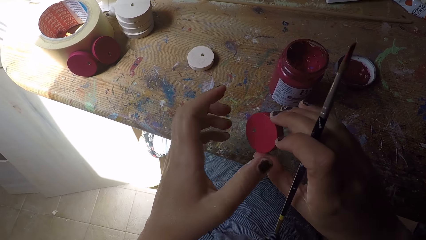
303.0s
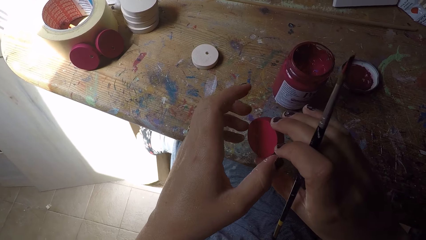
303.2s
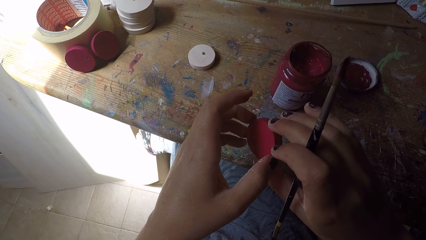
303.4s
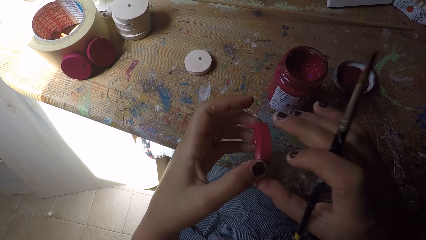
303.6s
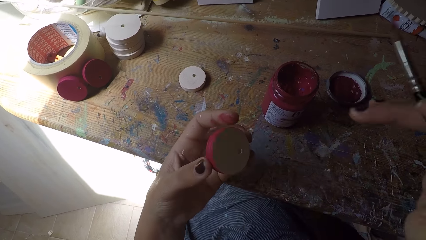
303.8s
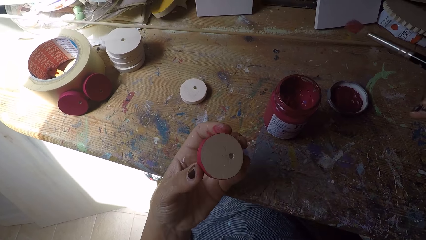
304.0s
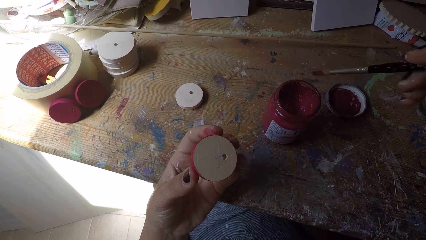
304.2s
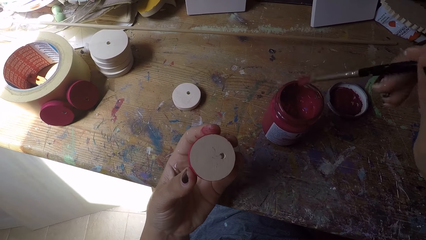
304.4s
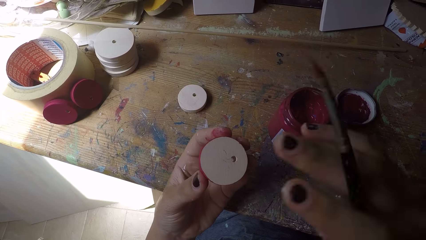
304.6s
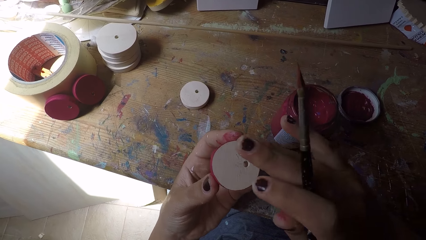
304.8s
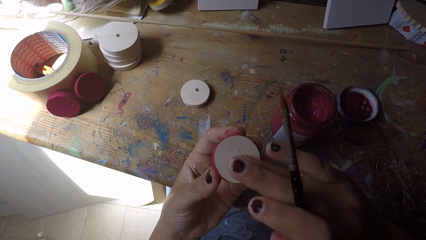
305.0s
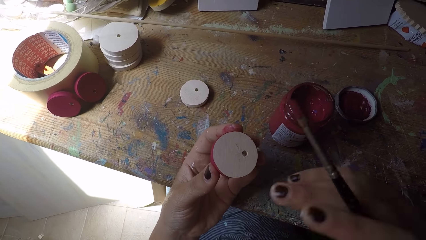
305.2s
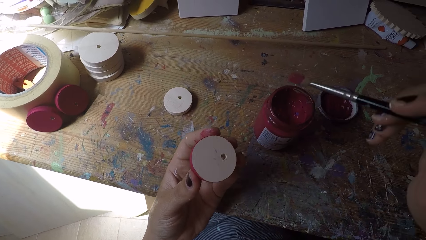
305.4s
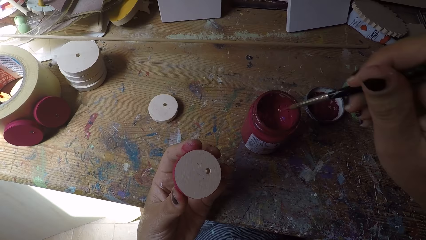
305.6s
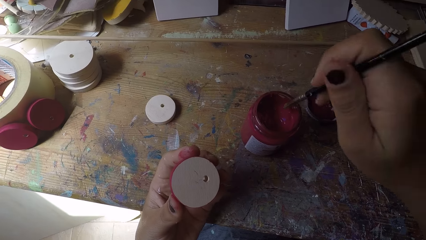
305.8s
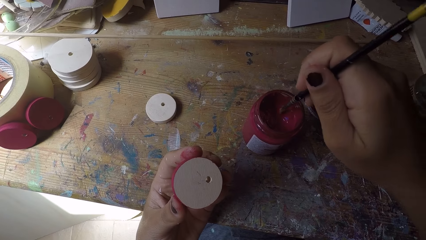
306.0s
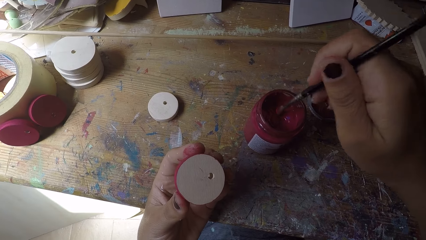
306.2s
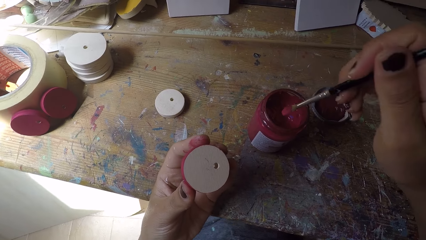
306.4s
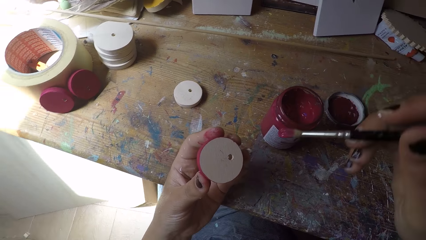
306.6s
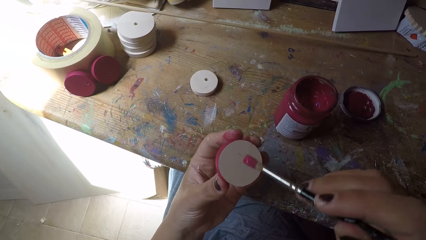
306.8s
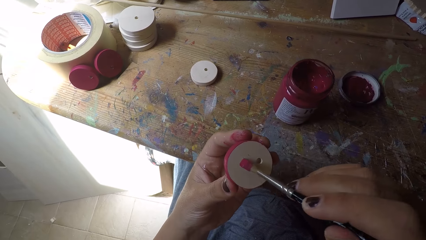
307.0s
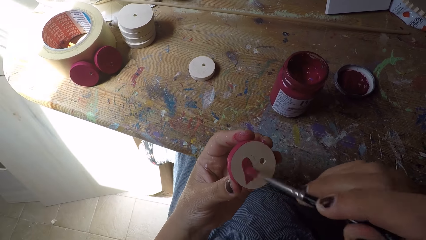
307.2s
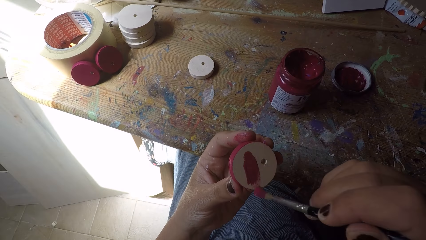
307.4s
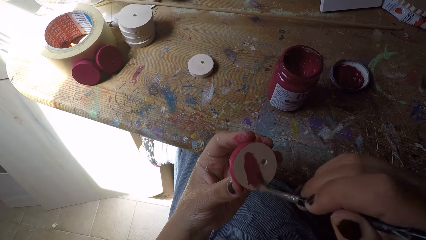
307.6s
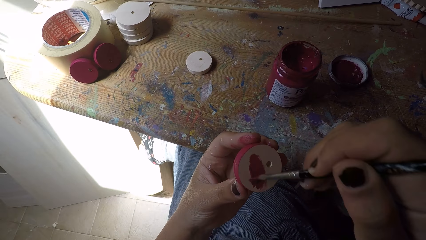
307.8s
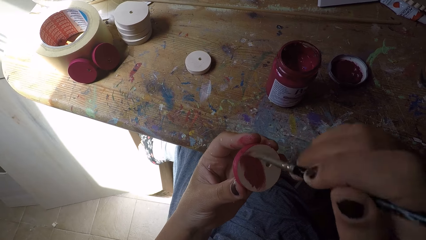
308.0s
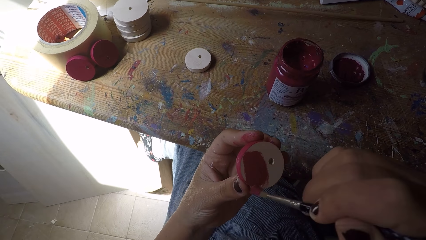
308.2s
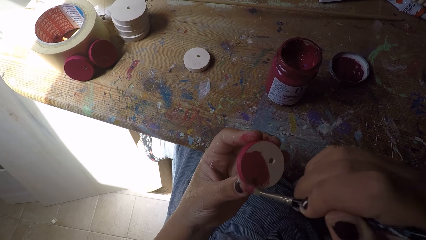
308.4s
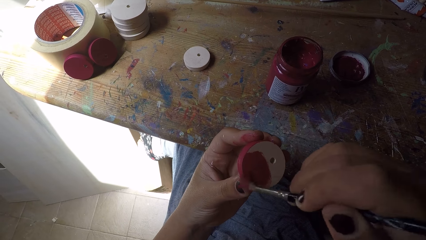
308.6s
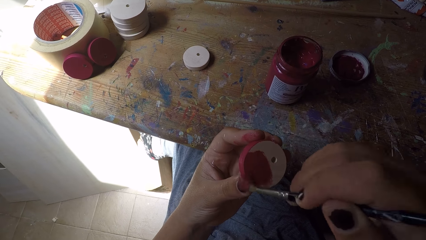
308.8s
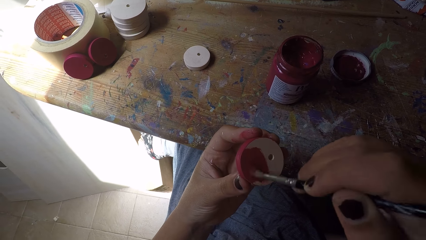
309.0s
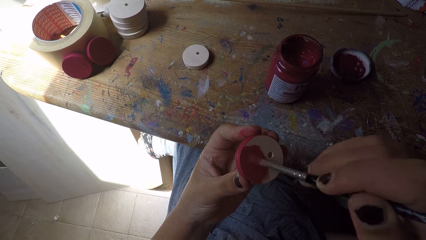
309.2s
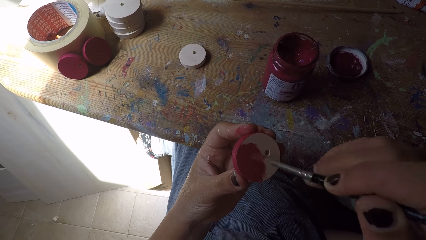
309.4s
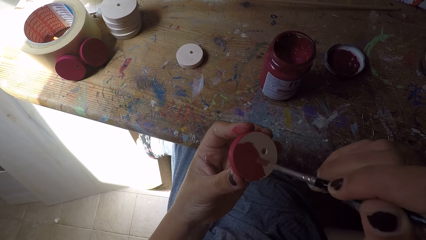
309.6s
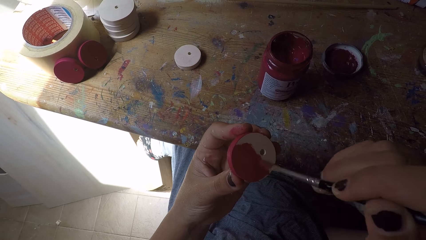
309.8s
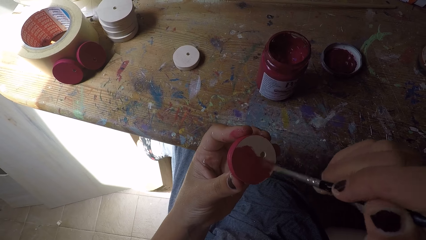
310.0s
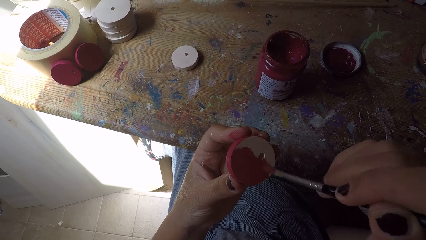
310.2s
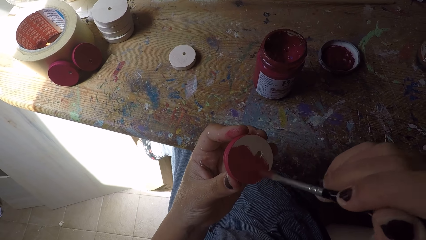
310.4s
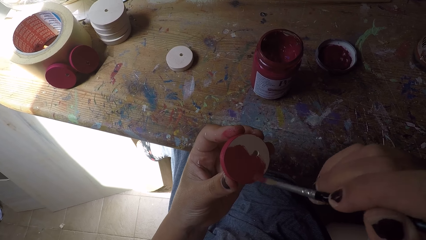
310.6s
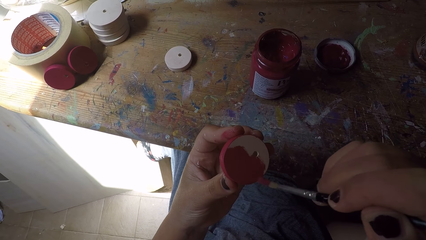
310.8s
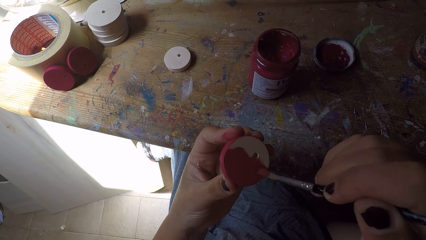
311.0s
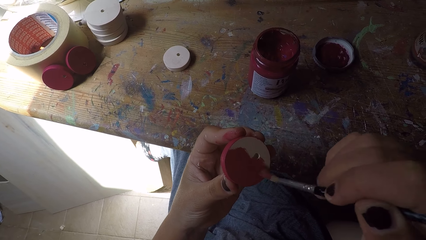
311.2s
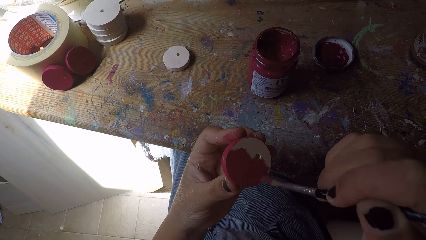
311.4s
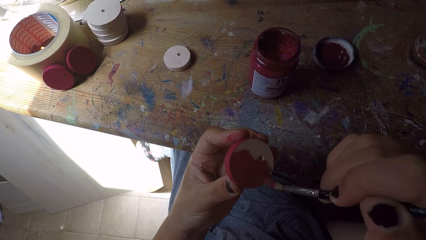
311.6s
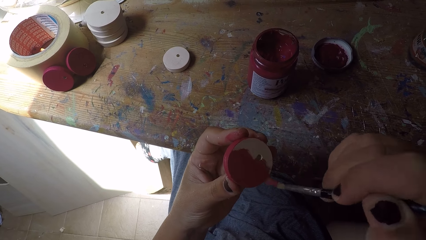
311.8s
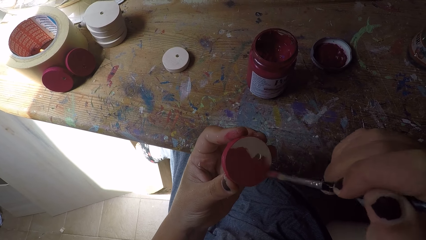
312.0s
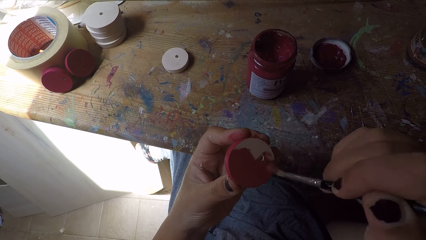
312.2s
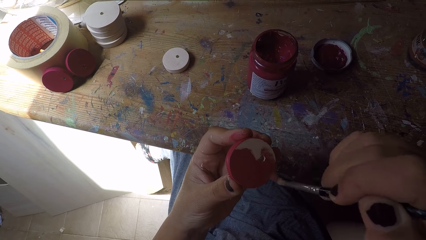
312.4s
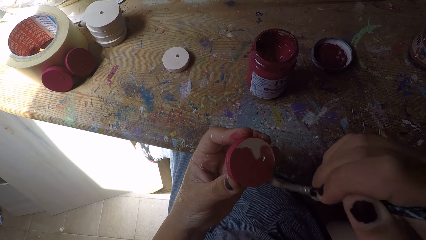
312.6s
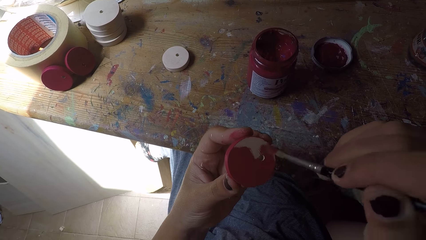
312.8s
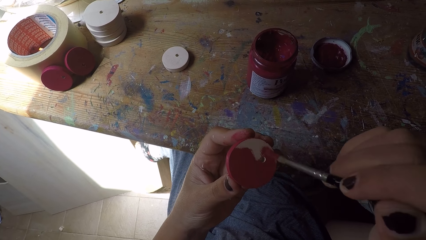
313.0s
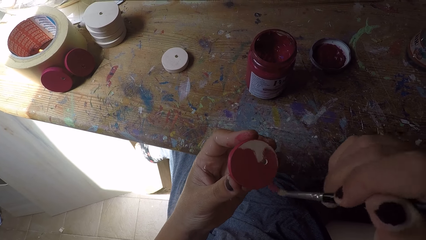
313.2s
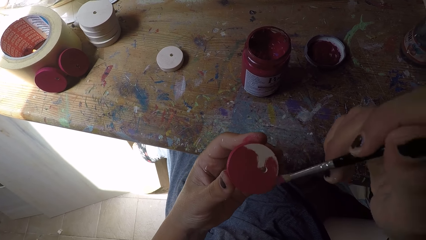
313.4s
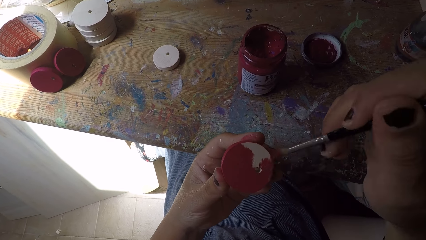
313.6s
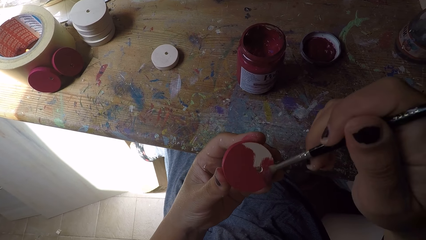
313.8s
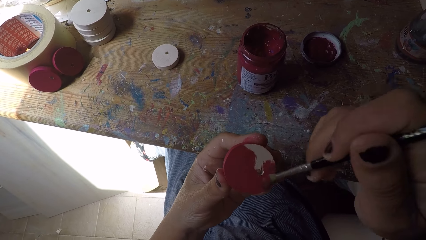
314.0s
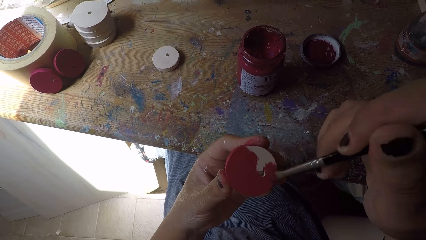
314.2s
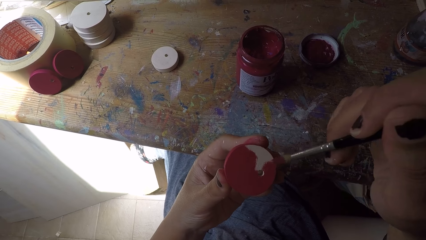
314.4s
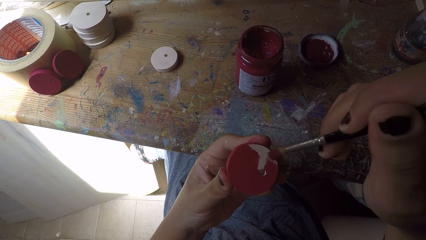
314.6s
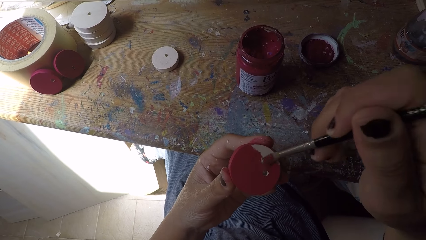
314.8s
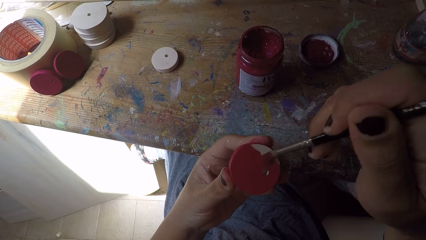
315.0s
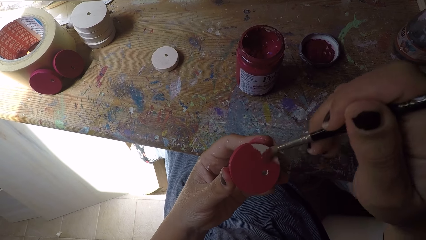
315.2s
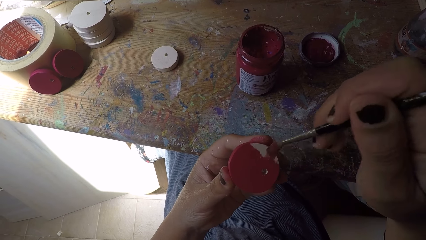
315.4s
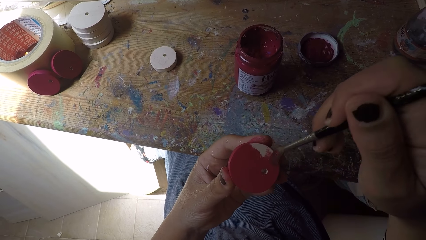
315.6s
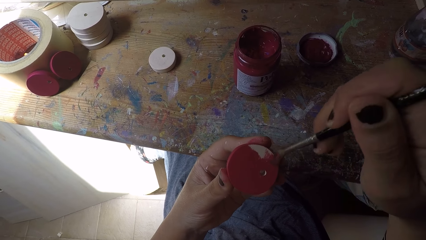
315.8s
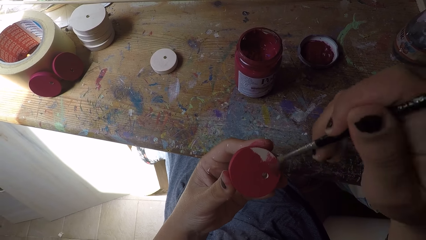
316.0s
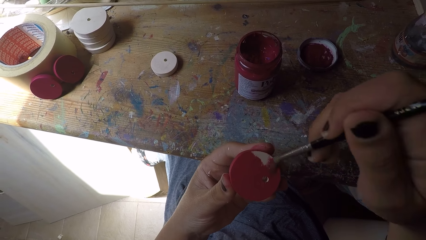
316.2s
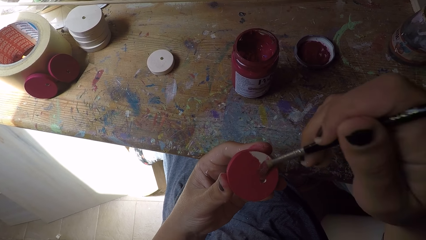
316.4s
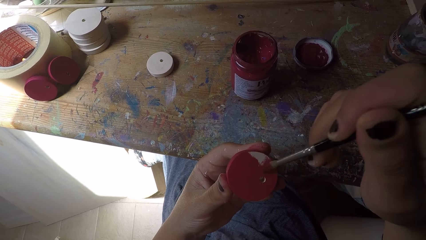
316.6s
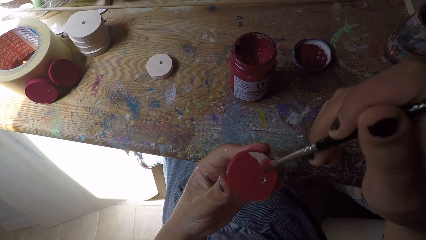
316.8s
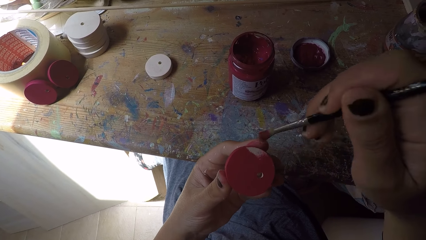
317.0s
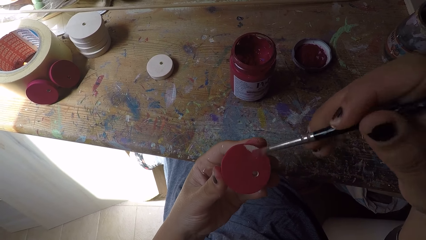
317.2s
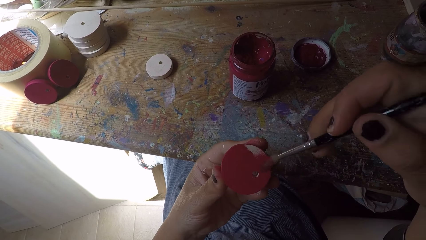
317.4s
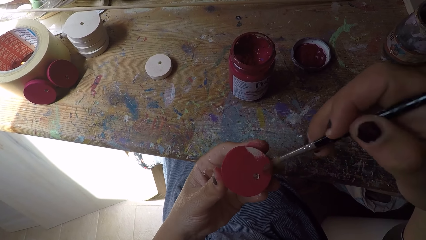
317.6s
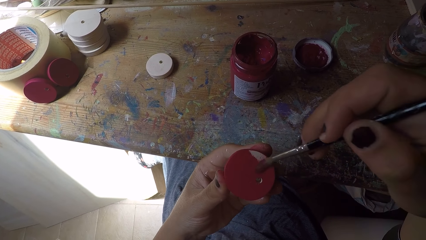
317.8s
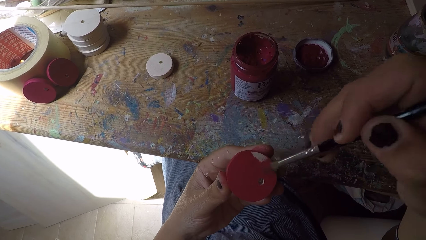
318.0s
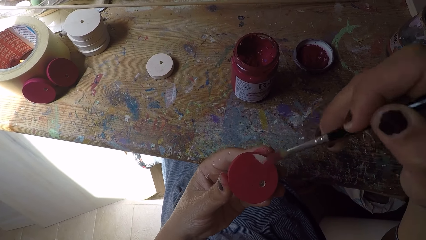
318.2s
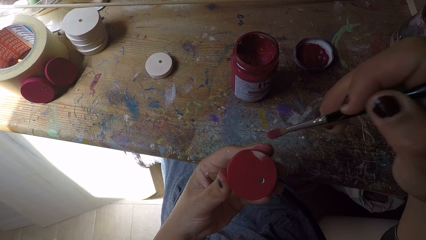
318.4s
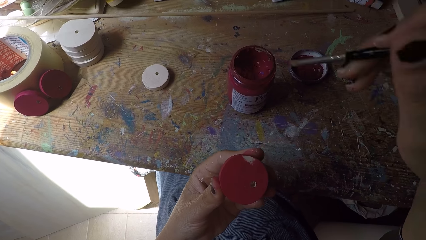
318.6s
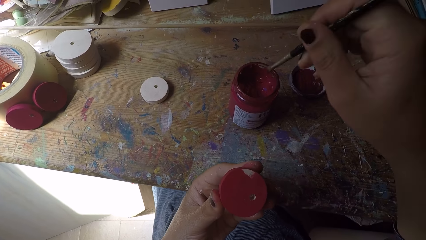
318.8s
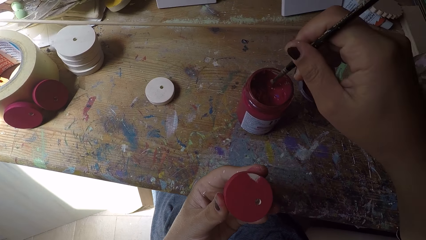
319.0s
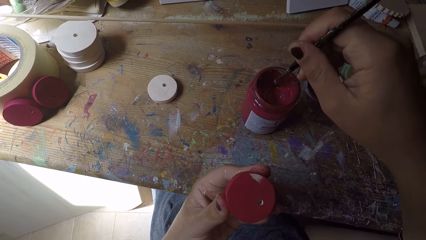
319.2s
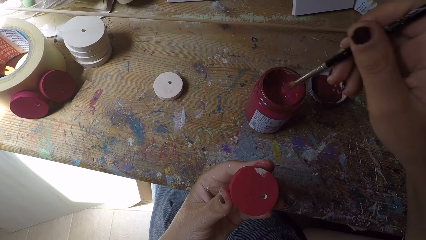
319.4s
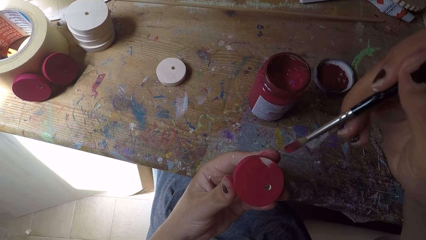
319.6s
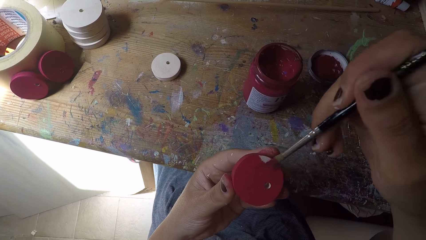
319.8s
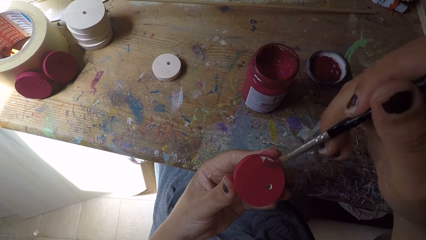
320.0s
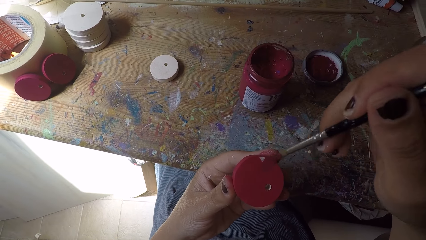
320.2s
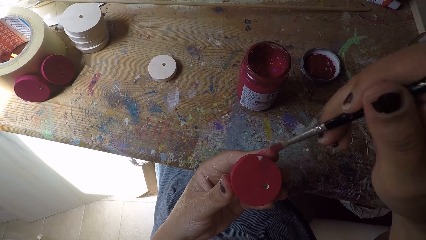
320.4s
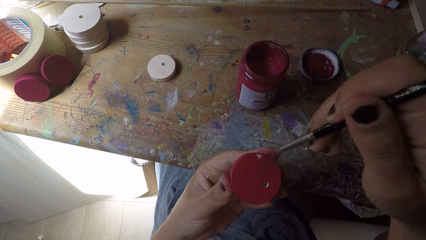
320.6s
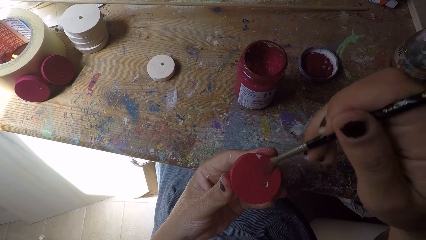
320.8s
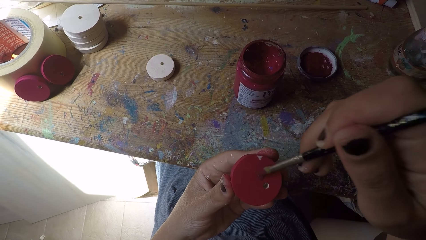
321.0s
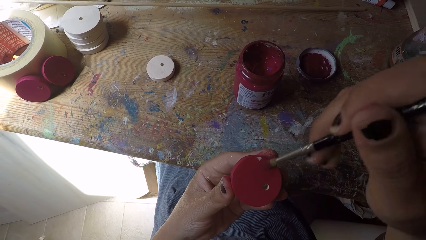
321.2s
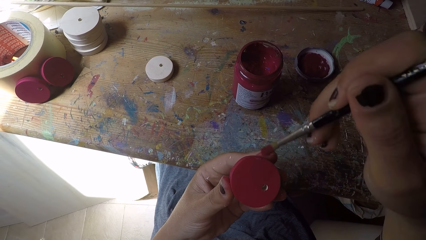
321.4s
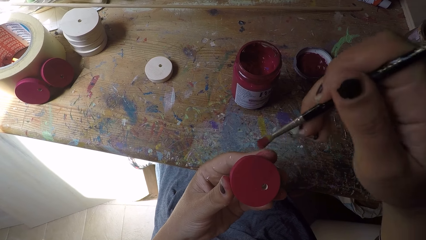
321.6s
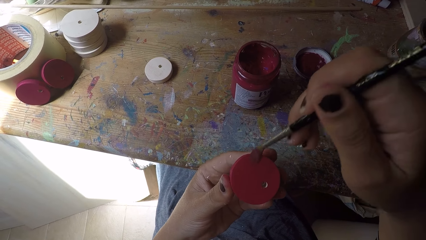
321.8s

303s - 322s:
The camera wearer adjusts the wood circle piece or wood ornament. She passes the wood ornament from her right hand to her left hand. She wipes the wood ornament with her right hand, using fingers. She scoops paint from the paint can with the paint brush in her right hand. She paints the wood ornament with the paint brush in her right hand. She scoops paint from the paint can with the paint brush in her right hand. She paints the wood ornament with the paint brush in her right hand.
